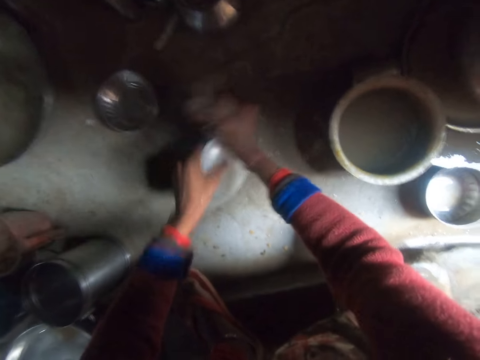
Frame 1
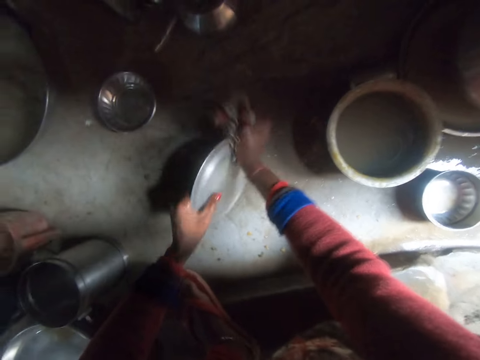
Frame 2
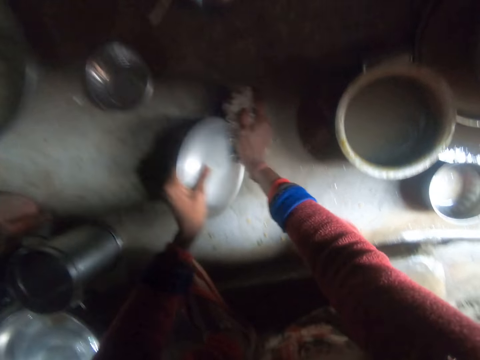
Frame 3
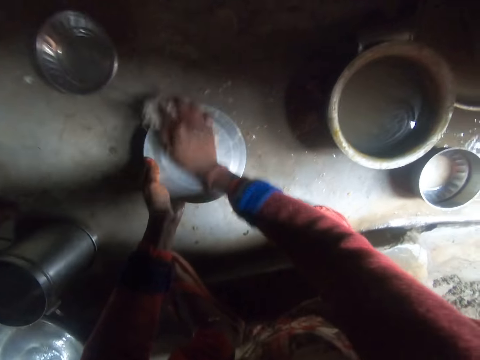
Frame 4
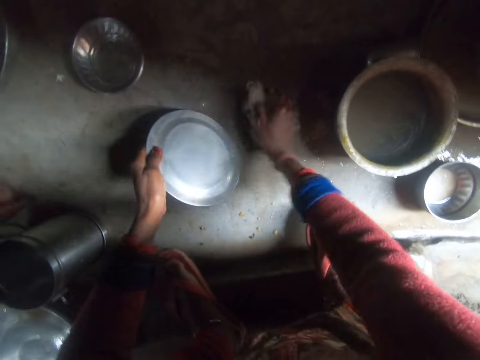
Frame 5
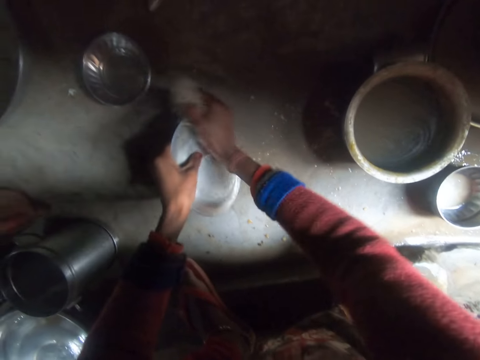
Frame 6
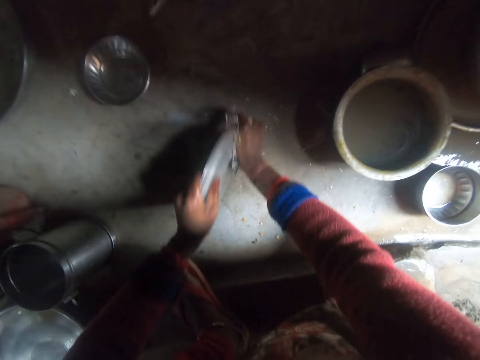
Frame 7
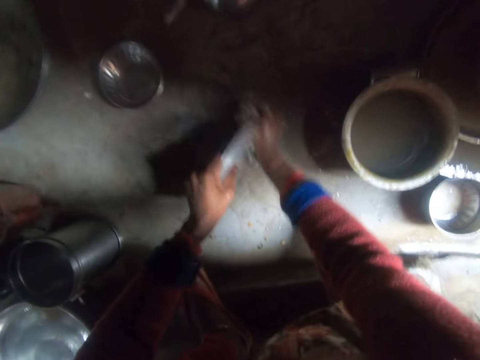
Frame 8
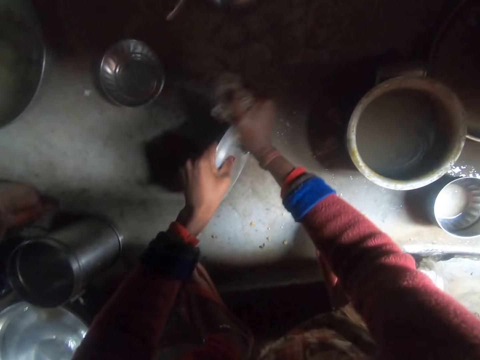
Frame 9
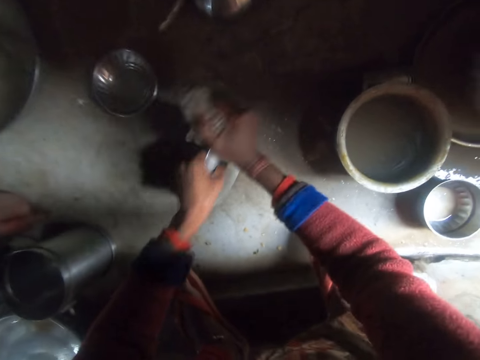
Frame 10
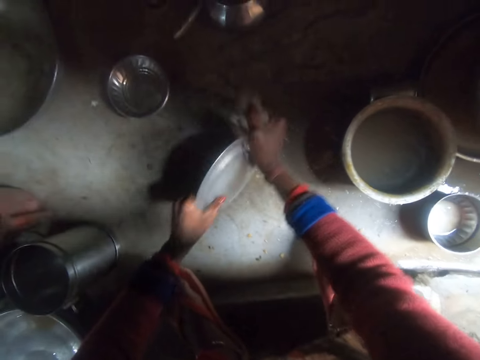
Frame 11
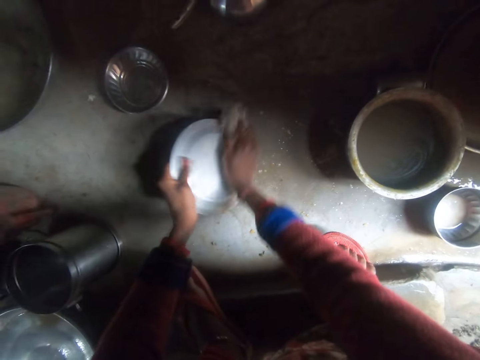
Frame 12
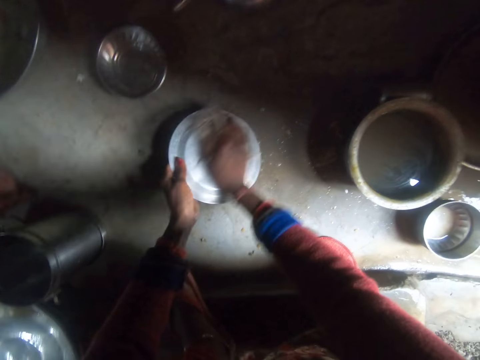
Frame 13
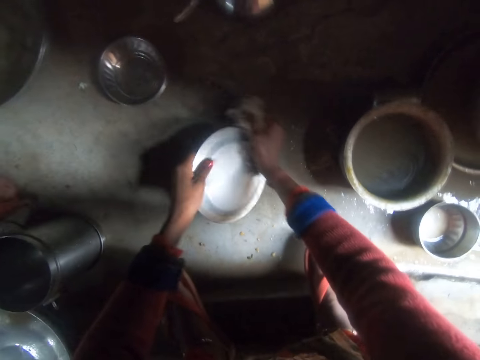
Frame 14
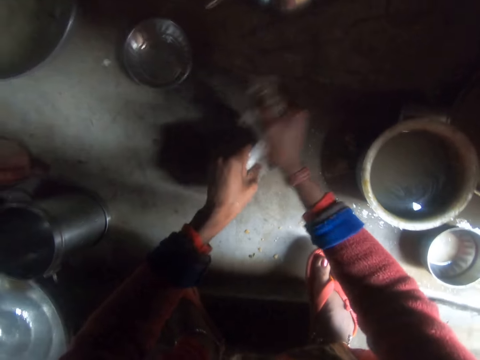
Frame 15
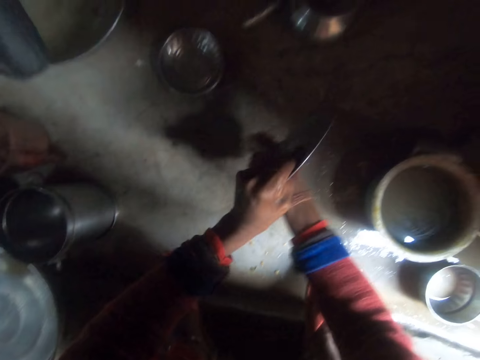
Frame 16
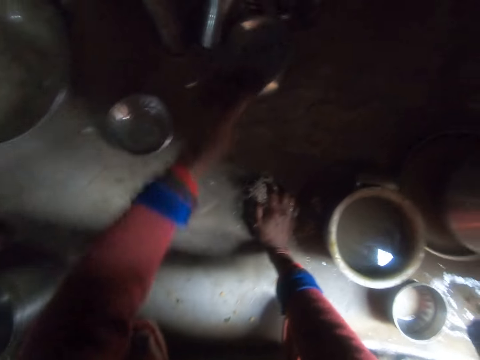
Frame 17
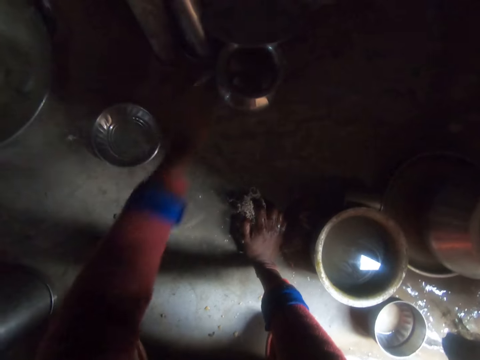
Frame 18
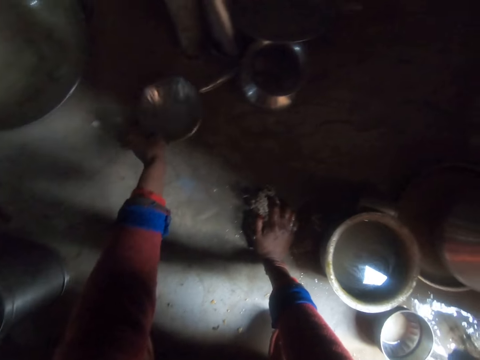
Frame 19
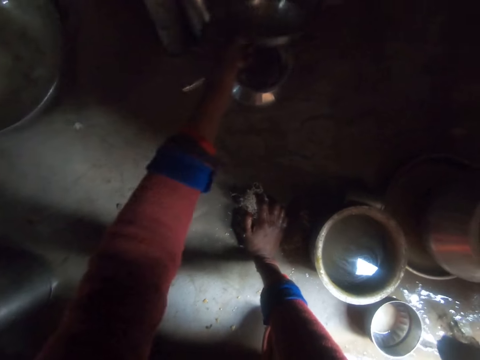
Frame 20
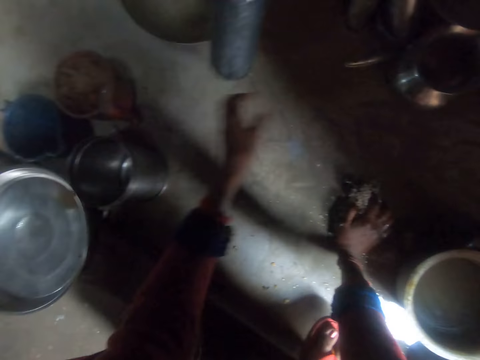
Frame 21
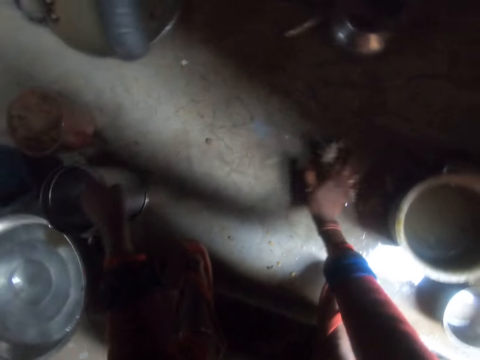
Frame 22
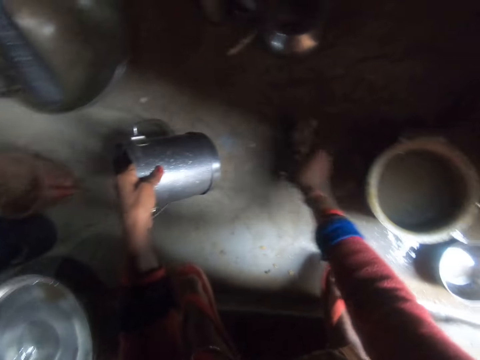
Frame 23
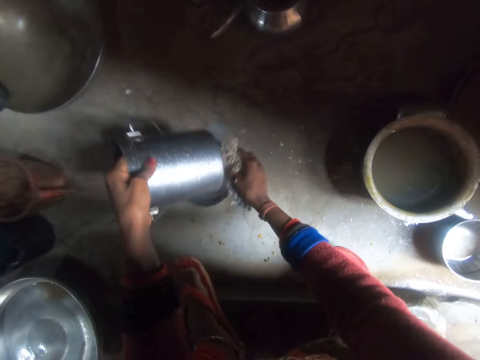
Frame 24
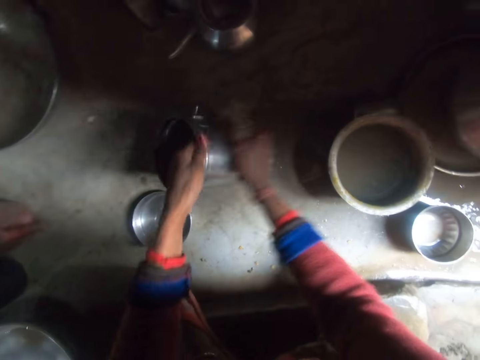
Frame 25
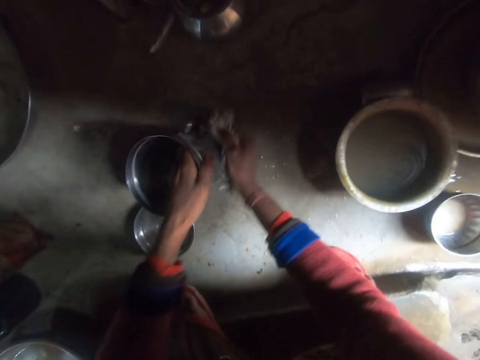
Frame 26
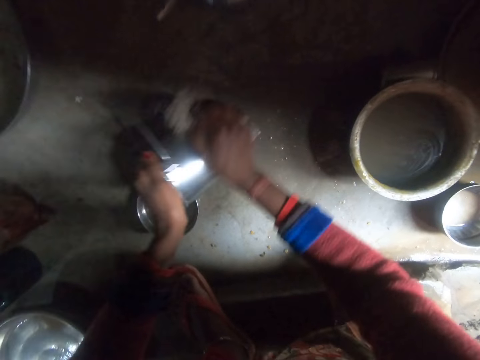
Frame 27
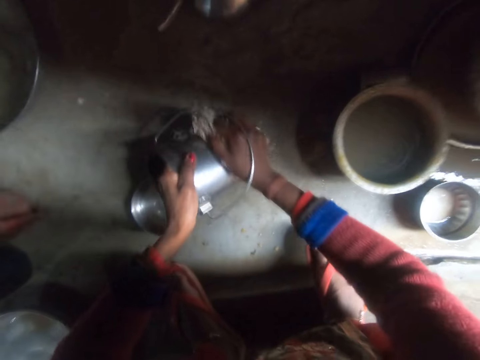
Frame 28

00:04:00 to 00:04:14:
The camera wearer drops the plate. They pick up a bowl aside. They drop the bowl. They pick up a stainless bucket and wash the stainless bucket.

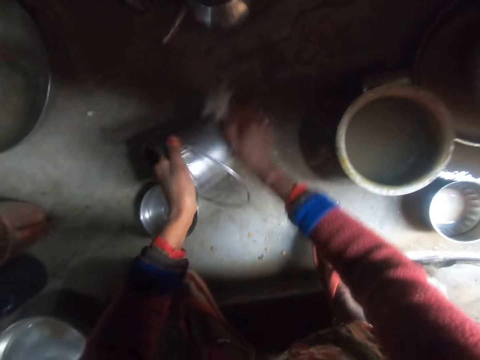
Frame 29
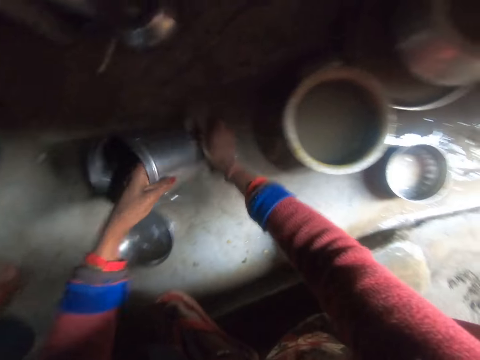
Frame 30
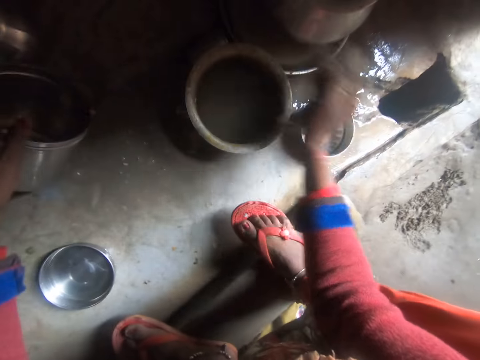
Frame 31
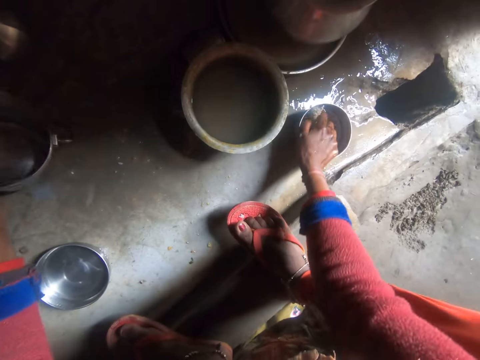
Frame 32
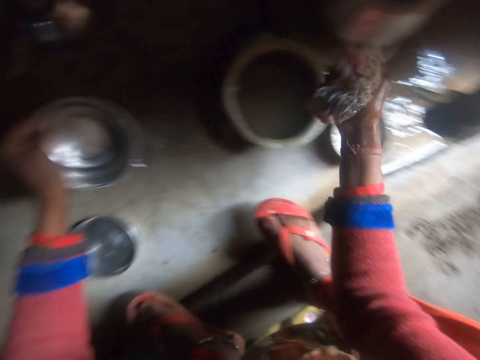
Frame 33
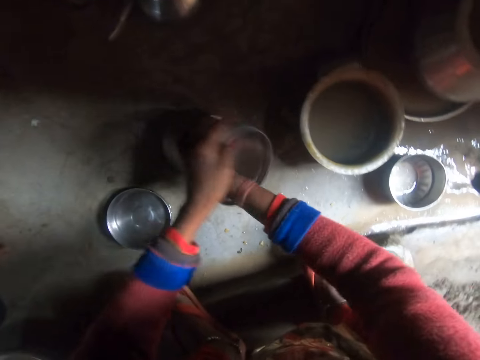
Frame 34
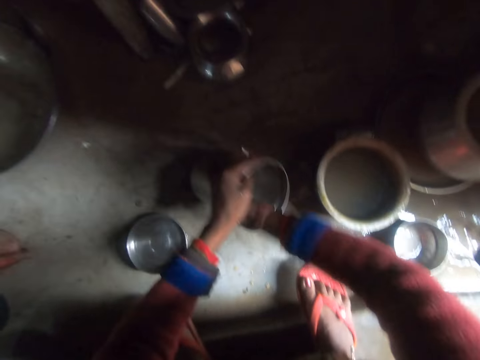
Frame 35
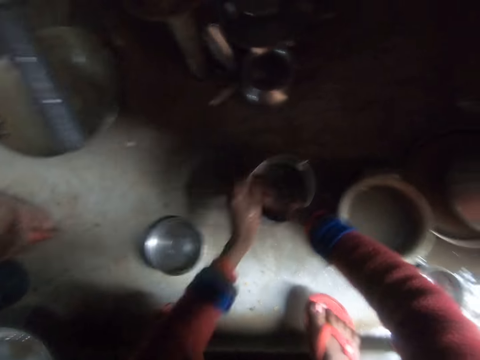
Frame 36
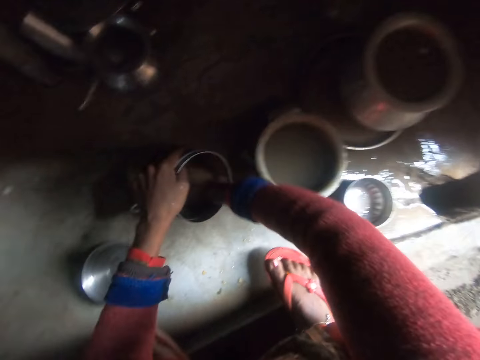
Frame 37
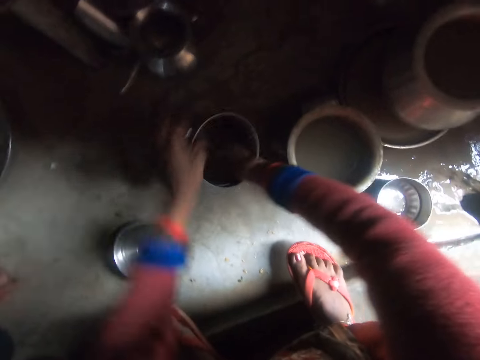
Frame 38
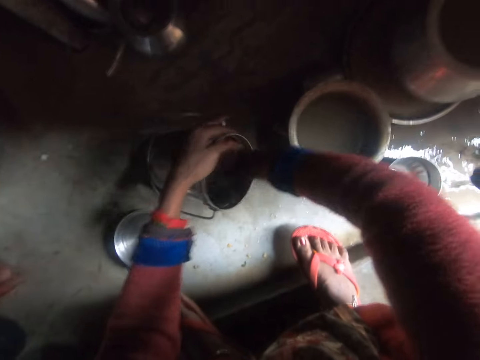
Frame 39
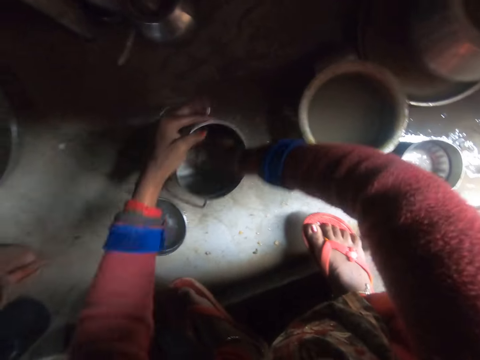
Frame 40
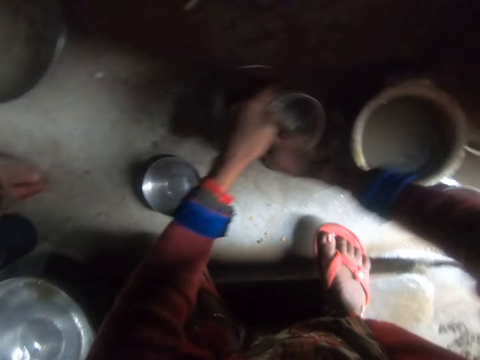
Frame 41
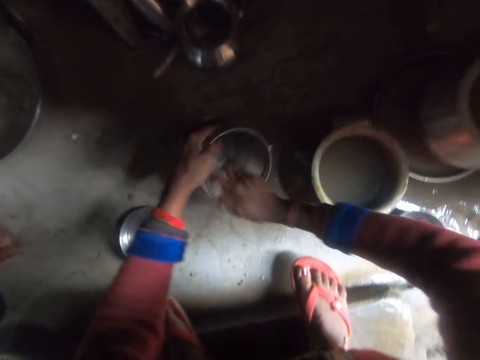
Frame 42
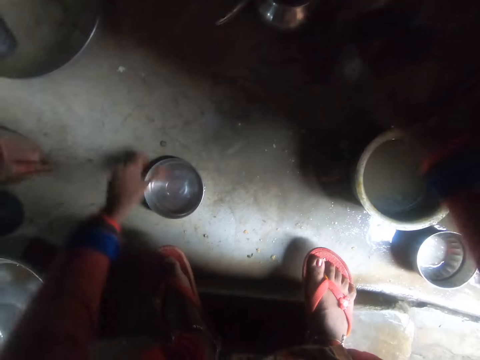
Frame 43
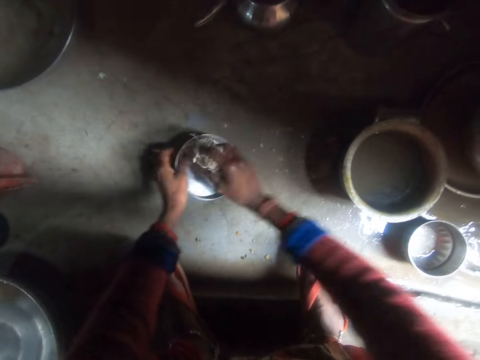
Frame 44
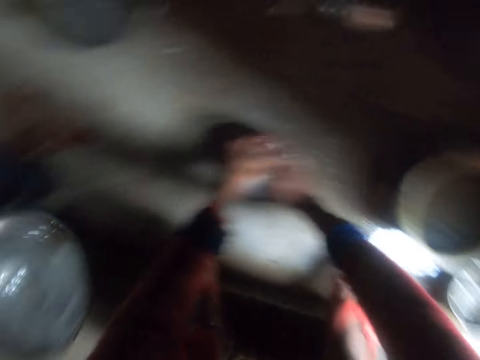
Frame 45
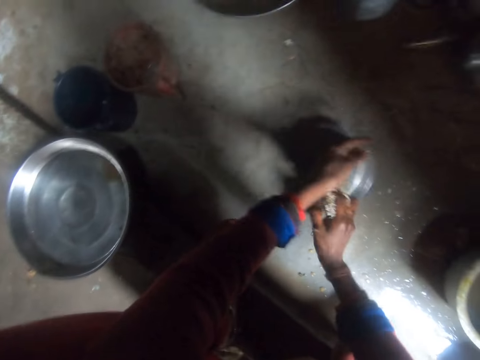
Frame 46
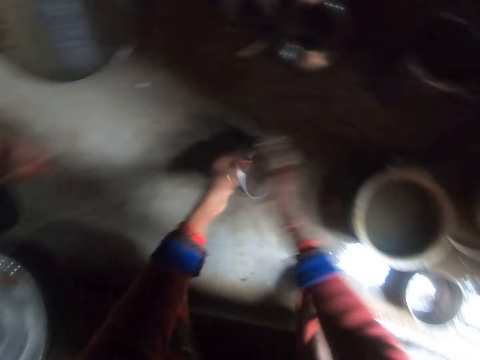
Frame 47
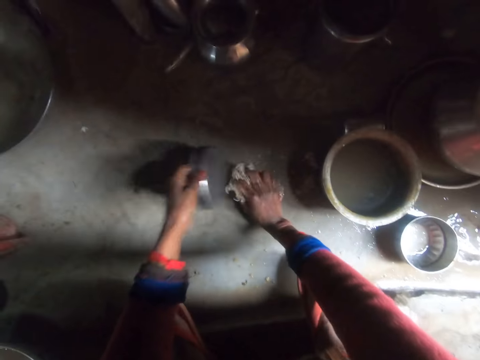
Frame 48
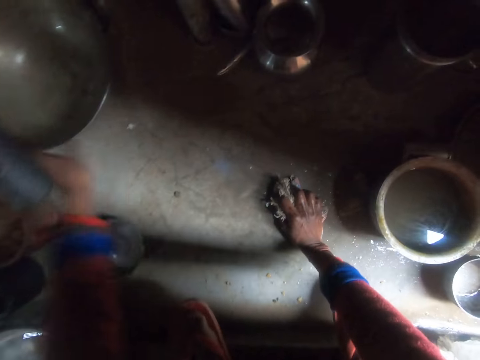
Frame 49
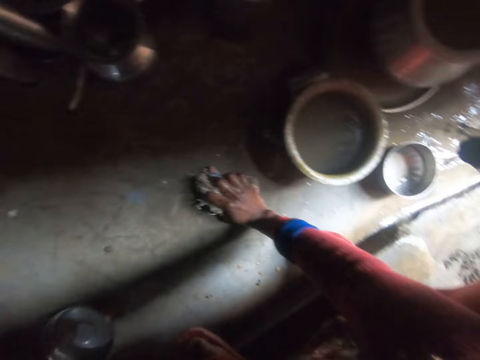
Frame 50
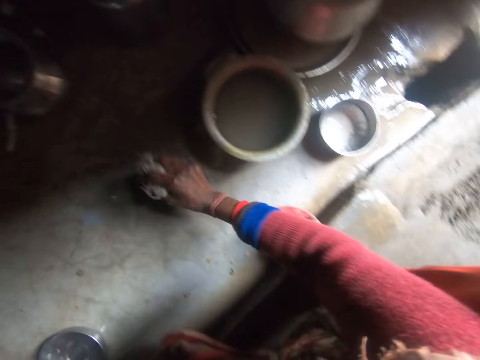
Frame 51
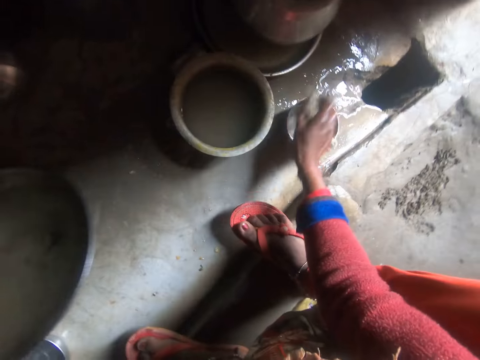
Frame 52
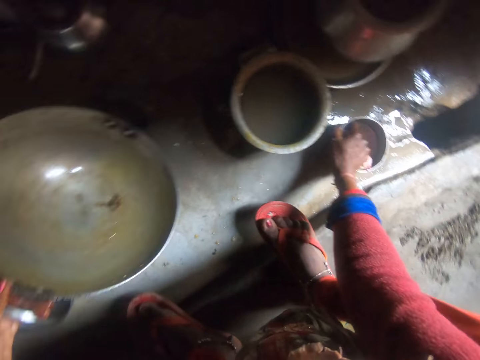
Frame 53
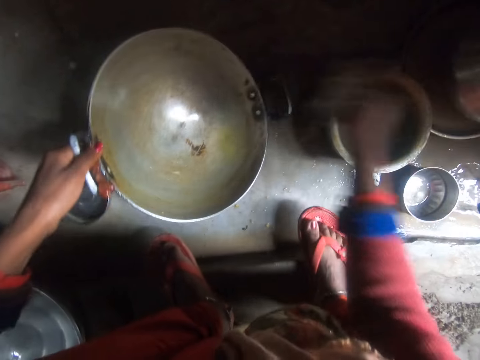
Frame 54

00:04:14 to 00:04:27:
The camera wearer dips a sponge in a bowl of soap. They continue to wash the stainless bucket. They shift the stainless bucket. They wash the stainless bucket lid and drop the stainless bucket lid. They pick up the wok. They touch the sponge on the floor. They dip the sponge in the bowl of soap. They wash a stir-fry pan.
